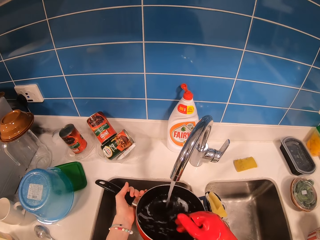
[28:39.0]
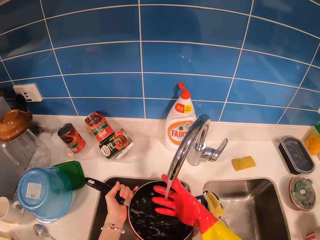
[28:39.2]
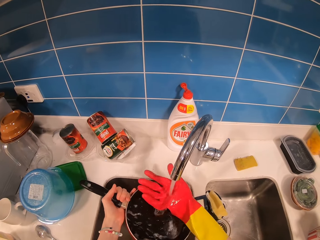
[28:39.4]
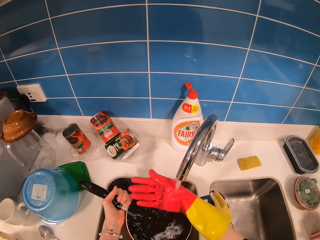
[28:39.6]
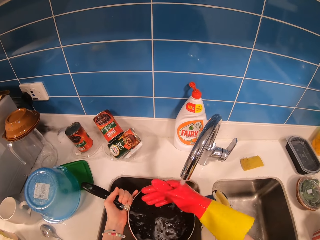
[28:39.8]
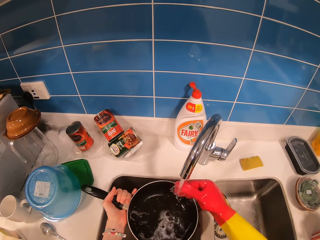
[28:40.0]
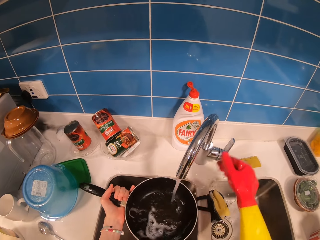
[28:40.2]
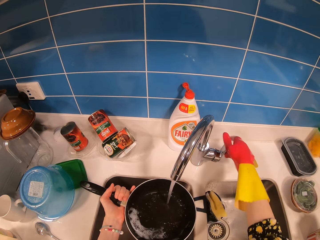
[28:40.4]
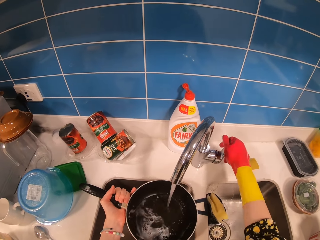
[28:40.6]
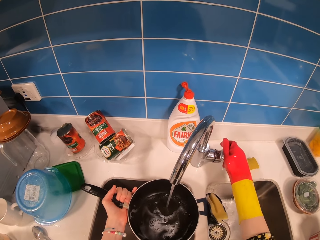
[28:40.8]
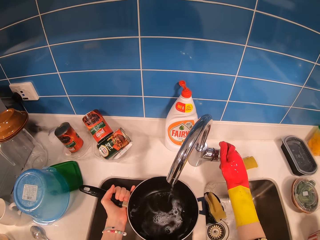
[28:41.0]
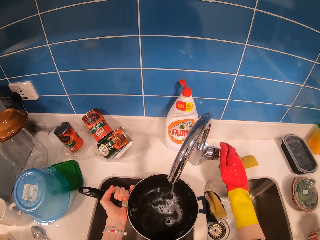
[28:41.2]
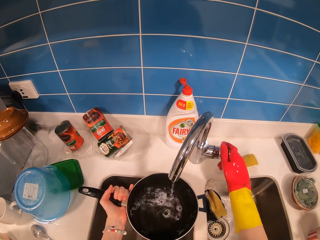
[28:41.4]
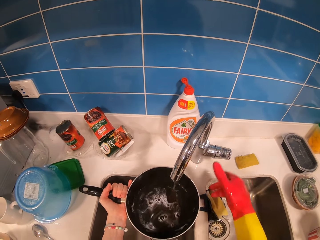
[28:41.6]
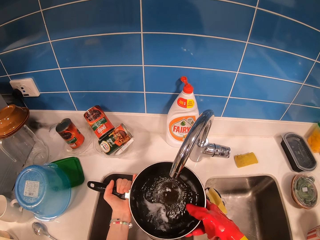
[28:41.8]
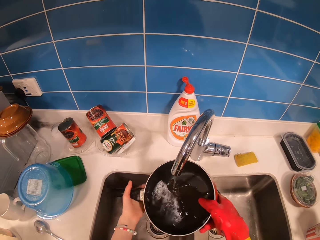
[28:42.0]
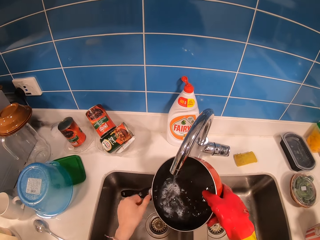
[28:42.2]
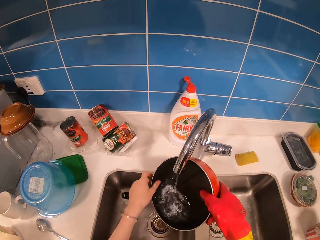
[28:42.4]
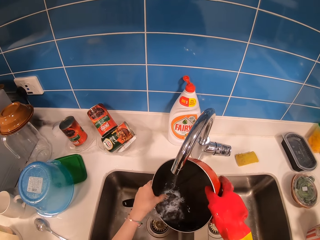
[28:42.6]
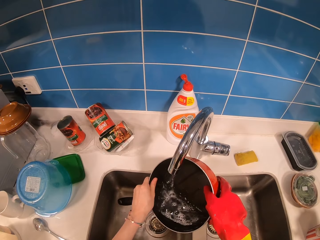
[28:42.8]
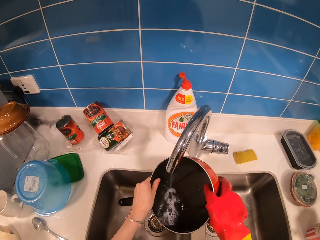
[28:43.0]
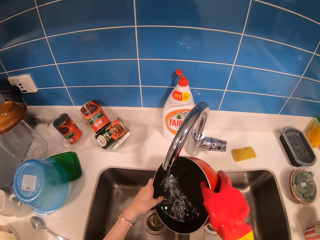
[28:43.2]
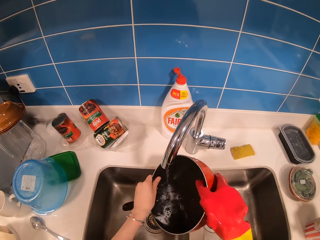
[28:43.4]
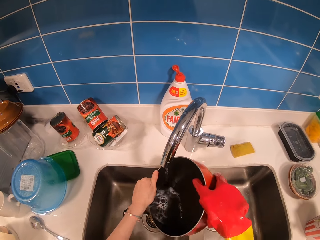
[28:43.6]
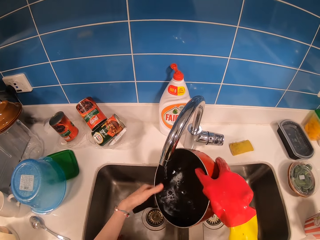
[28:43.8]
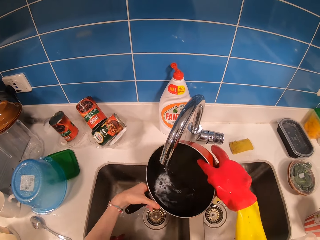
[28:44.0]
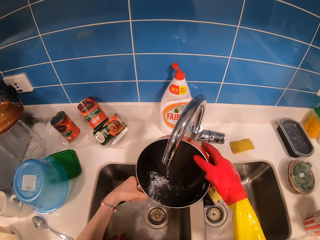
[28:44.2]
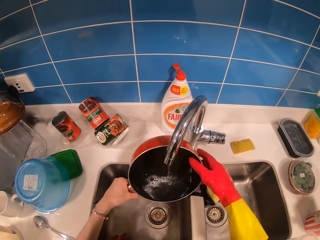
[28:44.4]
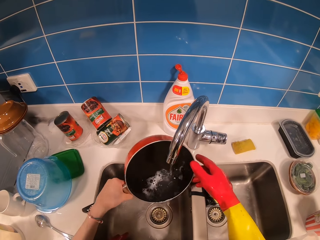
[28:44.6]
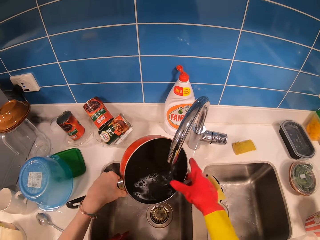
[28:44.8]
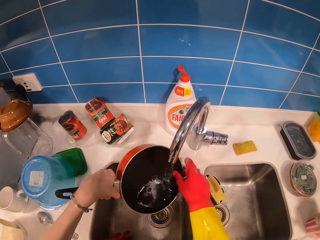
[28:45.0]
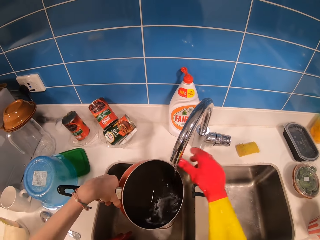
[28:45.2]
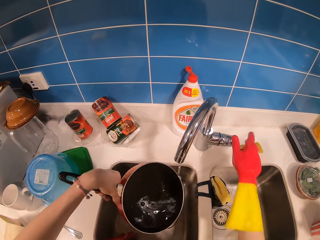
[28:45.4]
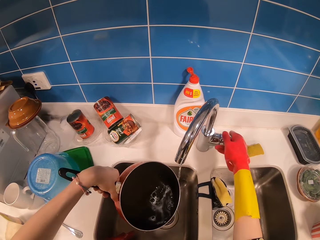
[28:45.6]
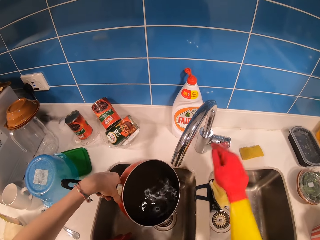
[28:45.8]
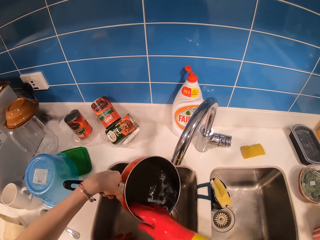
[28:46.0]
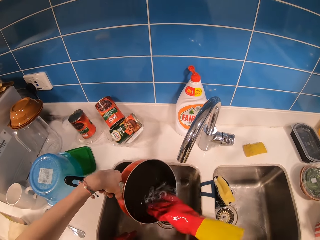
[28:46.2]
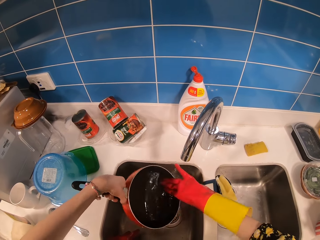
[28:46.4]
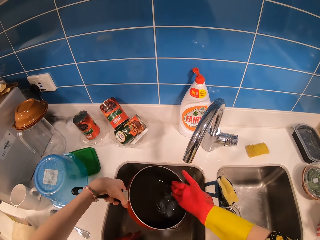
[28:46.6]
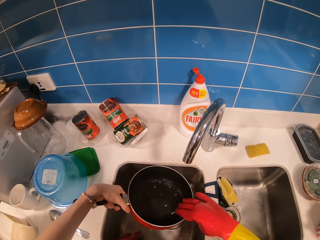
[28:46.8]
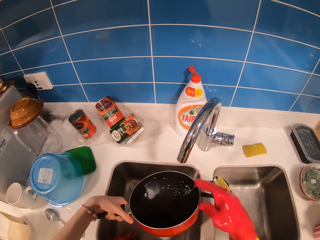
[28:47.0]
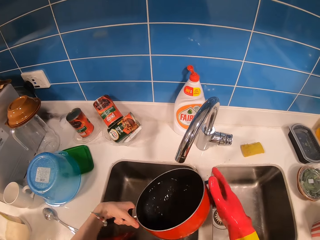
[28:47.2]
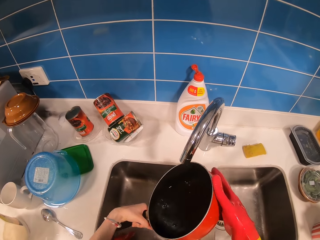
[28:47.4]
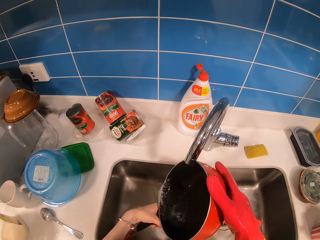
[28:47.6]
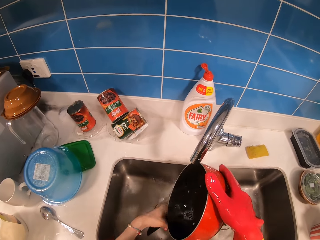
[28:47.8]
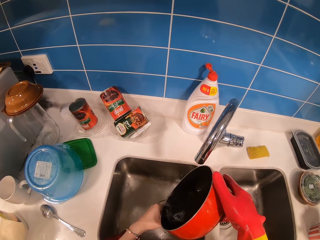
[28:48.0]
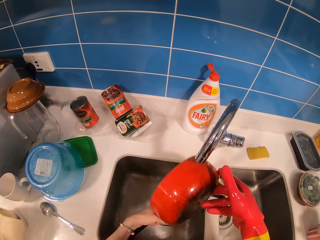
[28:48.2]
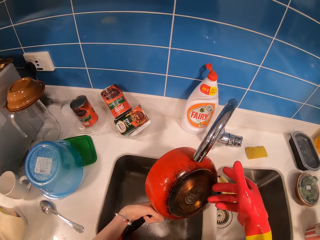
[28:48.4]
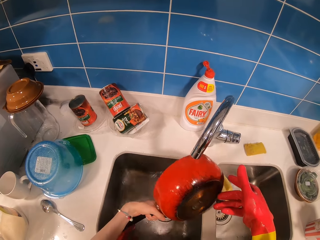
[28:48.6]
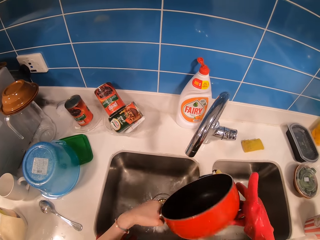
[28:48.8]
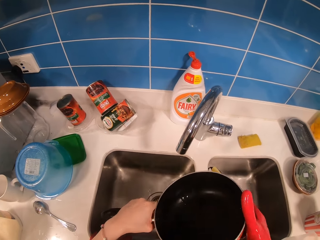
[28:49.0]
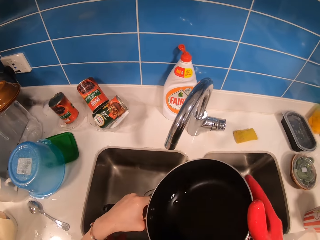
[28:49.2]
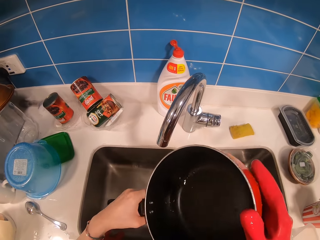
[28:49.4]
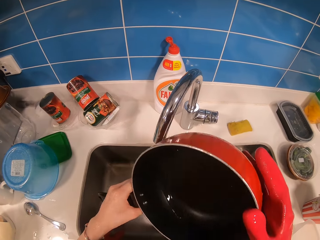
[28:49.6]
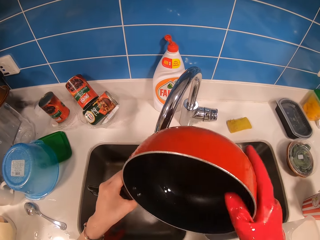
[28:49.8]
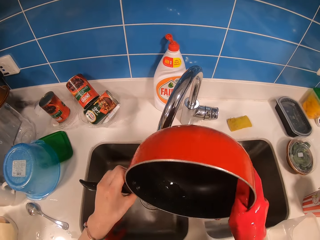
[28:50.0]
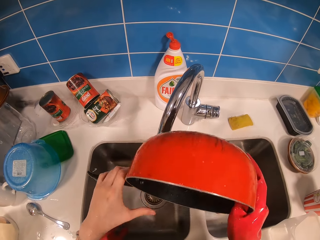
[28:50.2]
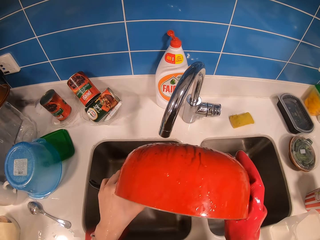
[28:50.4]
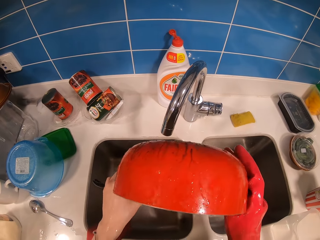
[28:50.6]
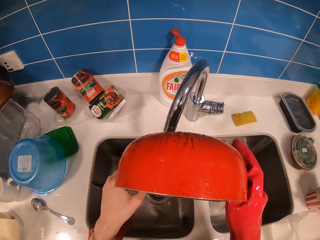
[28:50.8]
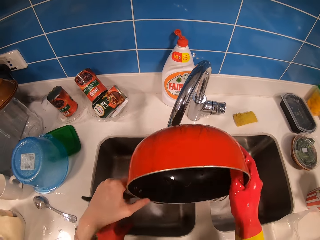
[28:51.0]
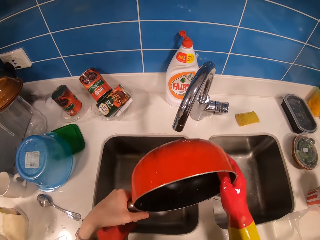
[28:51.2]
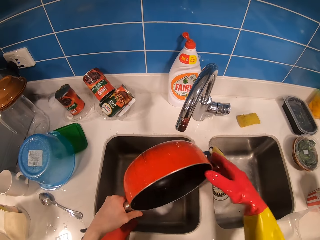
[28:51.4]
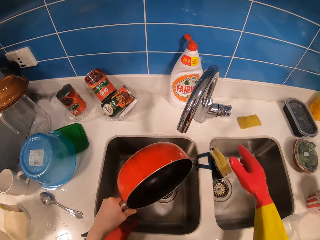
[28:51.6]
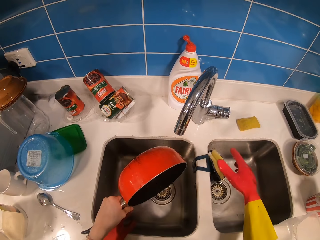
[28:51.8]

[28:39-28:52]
The camera wearer rinses a hand. They rinse the pan. They adjust the tap. They close the tap water. They rinse the pan. They clean the pan with a hand. They close the tap. They rinse the pan. They pour water in the sink. They adjust the pan.

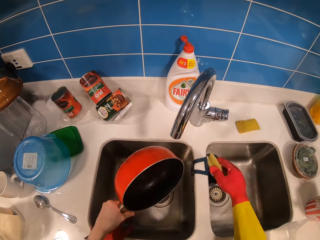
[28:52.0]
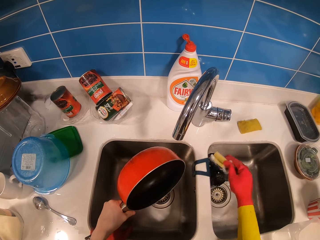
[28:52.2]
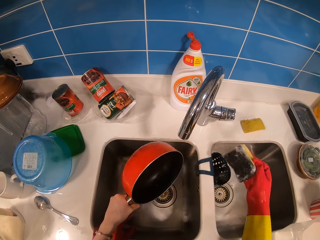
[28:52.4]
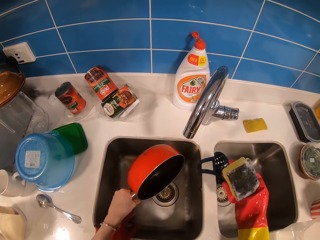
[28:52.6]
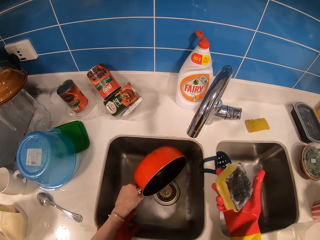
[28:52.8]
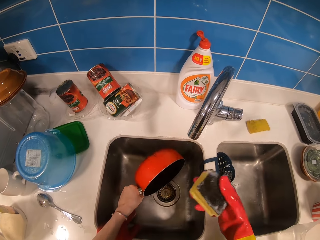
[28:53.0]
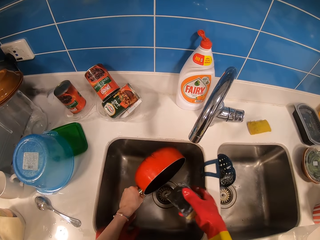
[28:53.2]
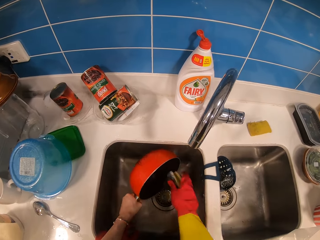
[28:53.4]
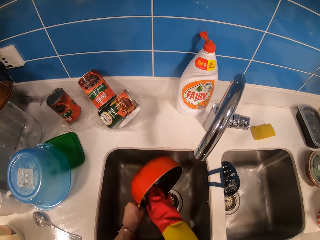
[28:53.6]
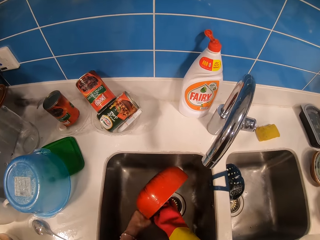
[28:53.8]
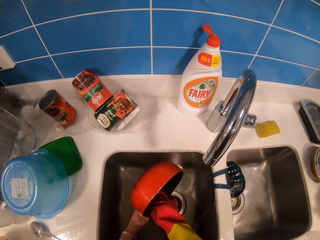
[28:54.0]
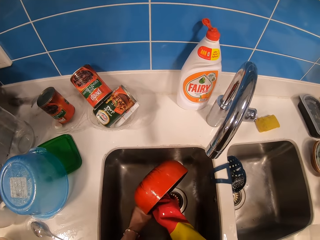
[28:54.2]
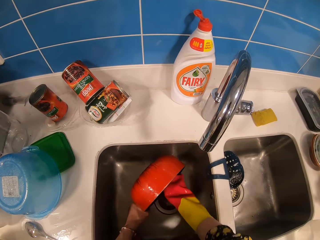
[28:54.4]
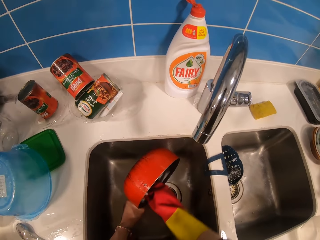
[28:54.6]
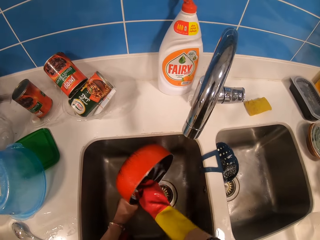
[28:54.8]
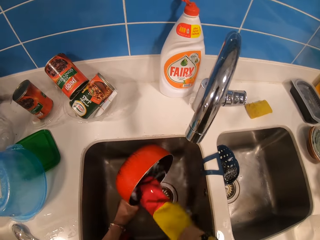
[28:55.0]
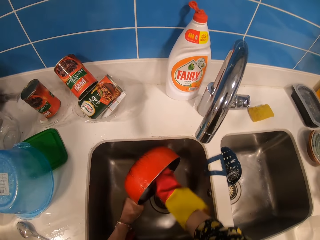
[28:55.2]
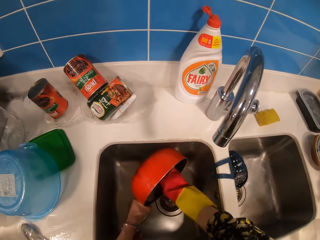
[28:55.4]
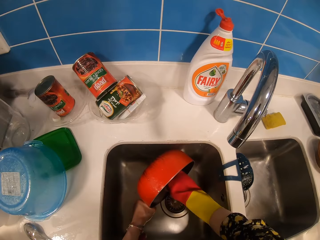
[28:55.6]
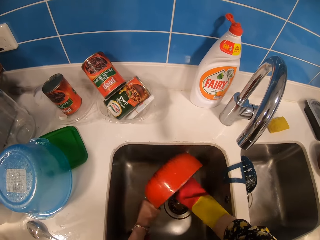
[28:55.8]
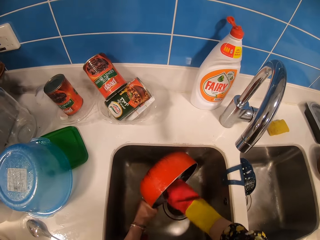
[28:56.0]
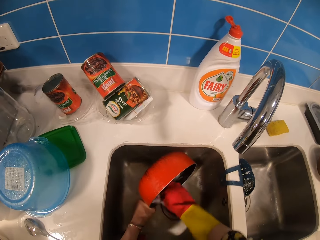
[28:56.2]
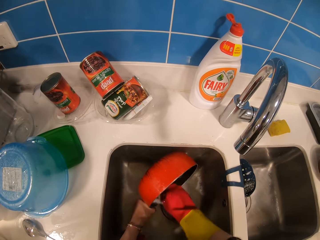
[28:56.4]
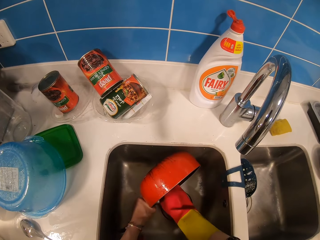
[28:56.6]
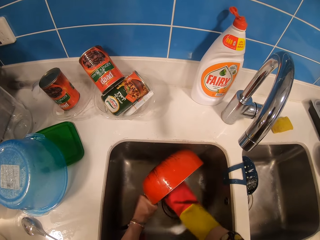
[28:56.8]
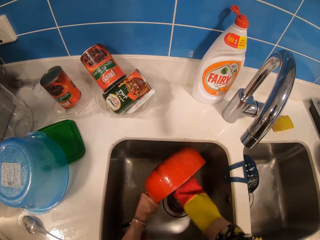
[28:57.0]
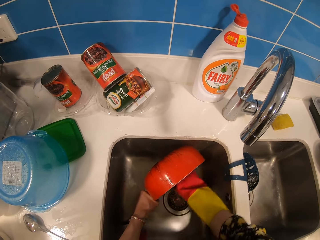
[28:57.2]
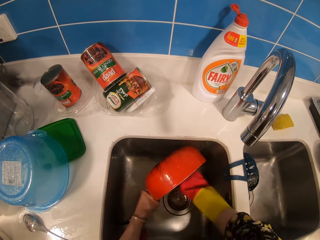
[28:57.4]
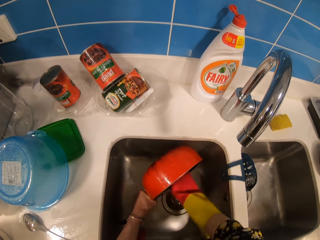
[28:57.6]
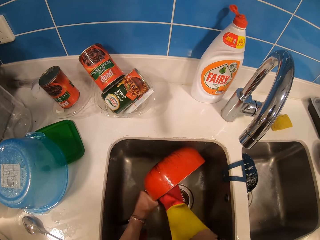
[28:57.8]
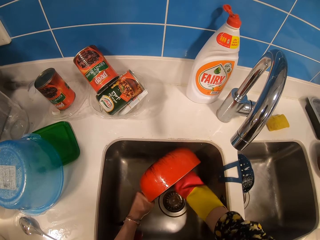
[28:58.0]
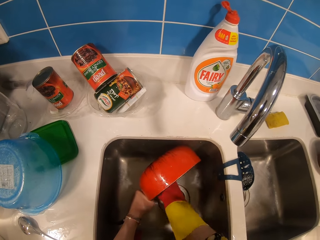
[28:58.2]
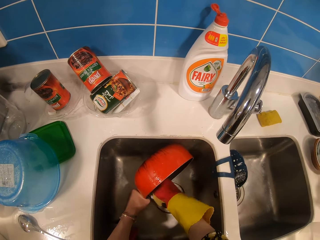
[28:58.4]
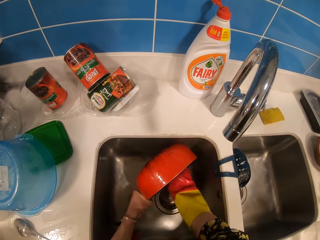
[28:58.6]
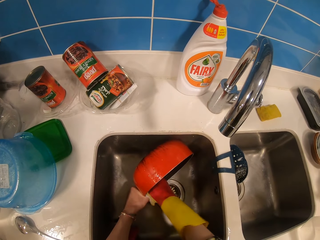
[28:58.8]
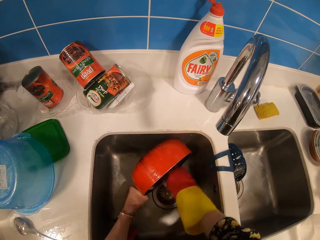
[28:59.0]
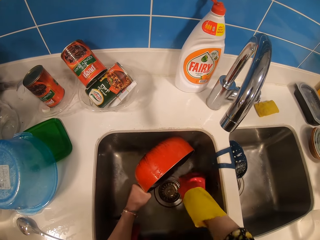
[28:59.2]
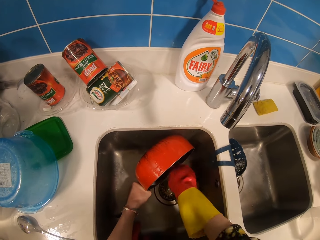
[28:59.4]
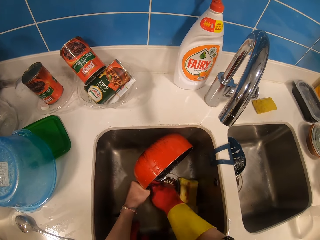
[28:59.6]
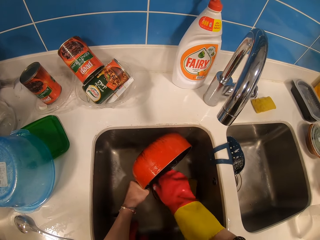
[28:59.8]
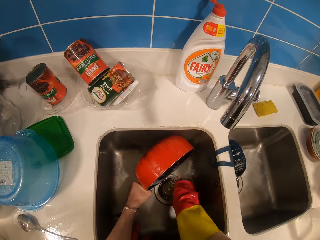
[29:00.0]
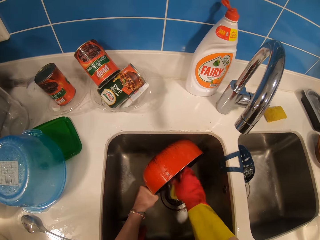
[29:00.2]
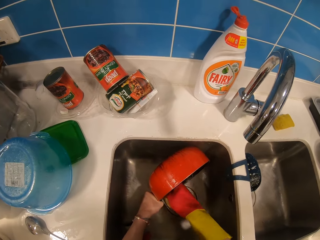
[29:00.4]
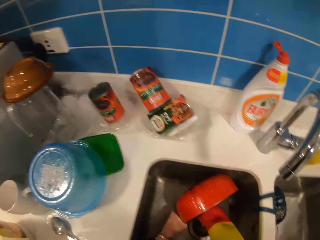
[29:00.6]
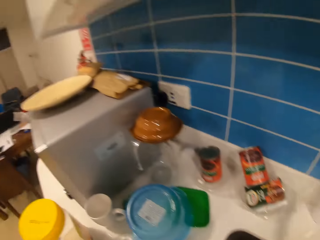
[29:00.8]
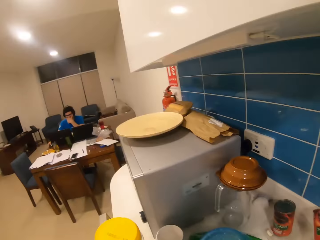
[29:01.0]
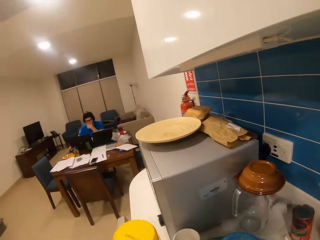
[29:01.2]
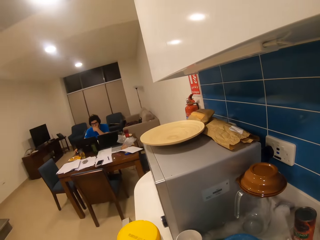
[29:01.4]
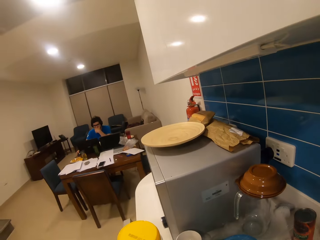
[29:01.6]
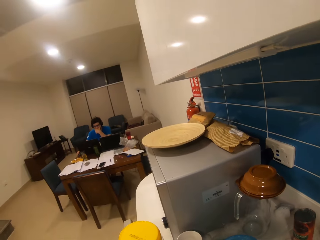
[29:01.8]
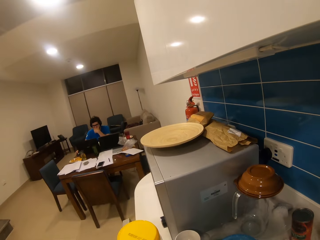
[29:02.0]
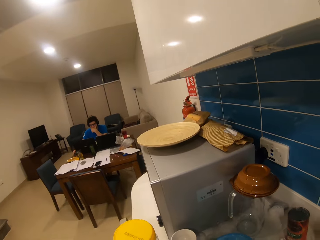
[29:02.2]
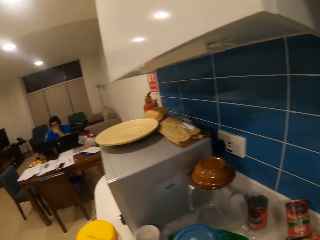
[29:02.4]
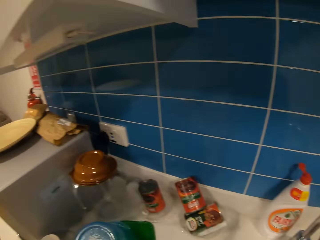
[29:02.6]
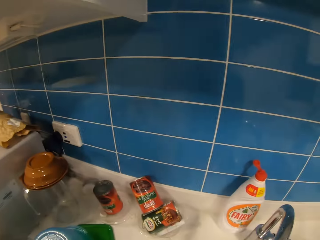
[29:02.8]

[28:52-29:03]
The camera wearer picks up a scouring pad or cleaning item from the counter. They clean the pan with the scouring pad. They place the cleaning item on the sink. They clean with a hand, pick up the cleaning item, and clean the pan. They look around the kitchen.
